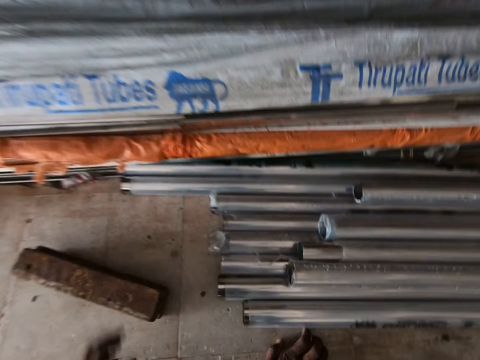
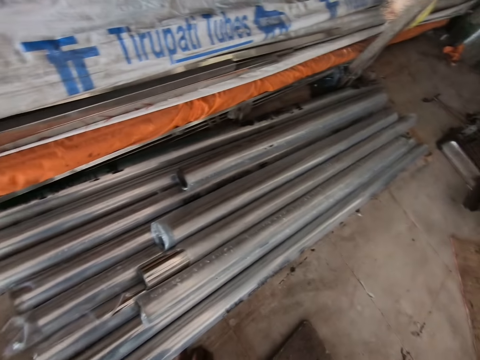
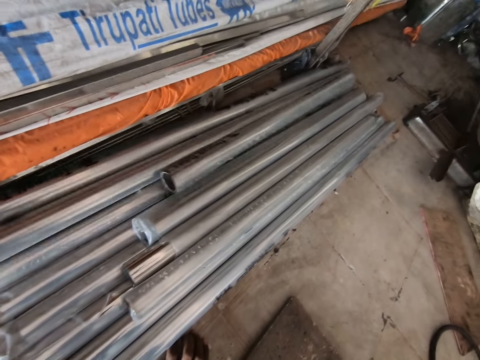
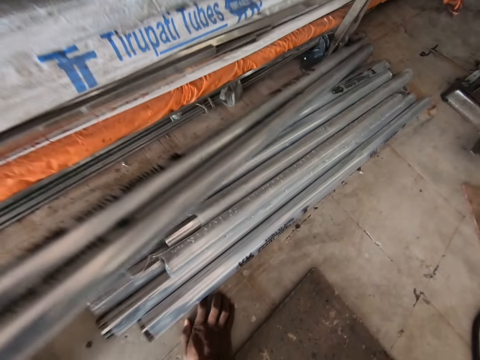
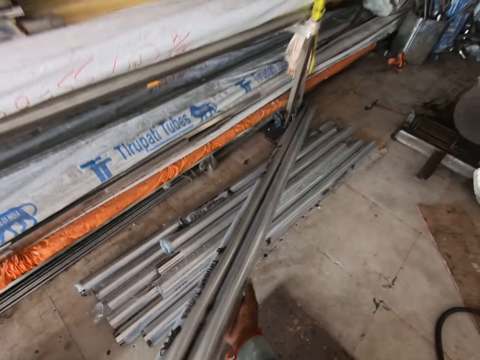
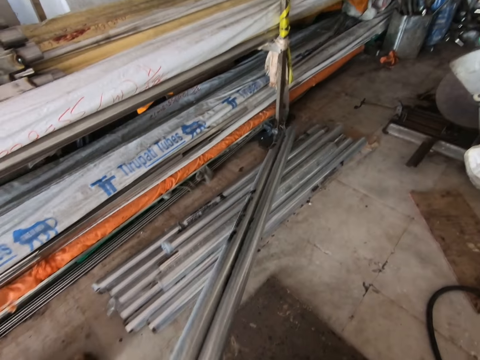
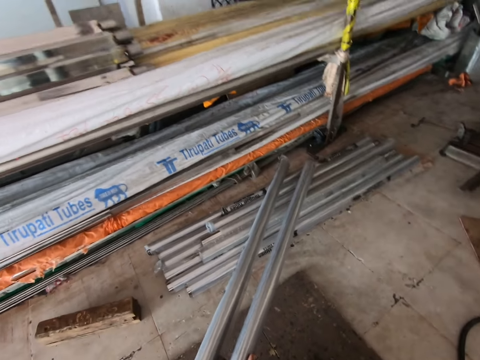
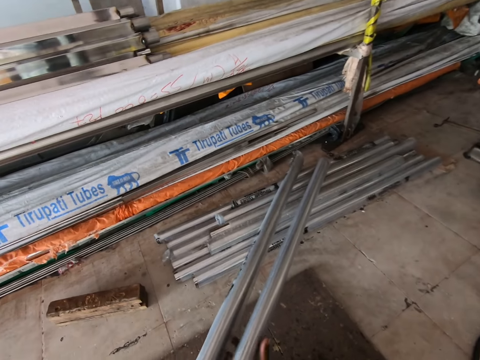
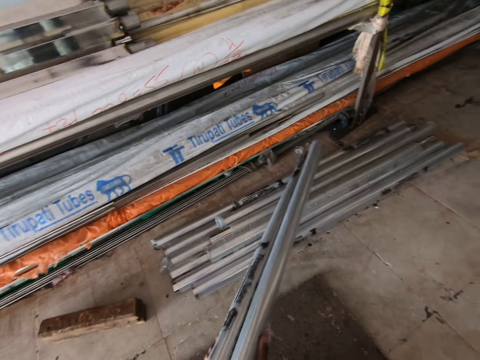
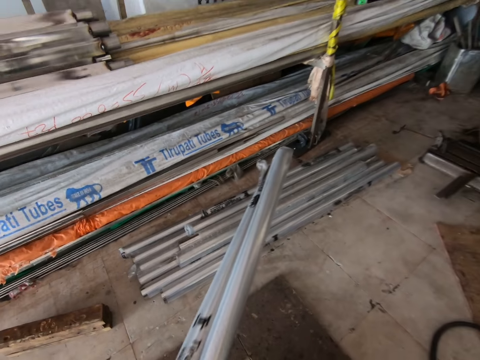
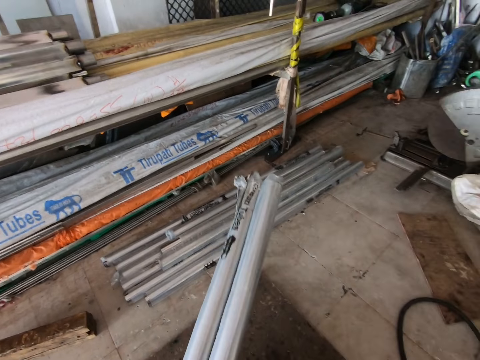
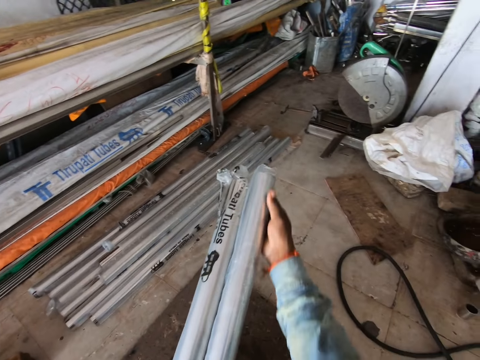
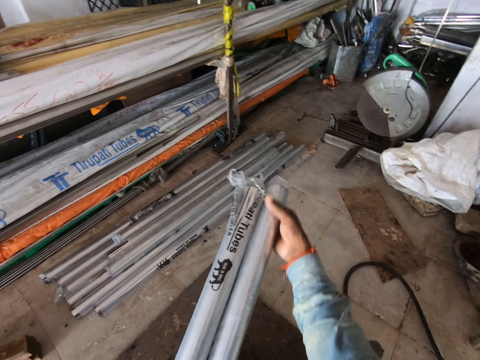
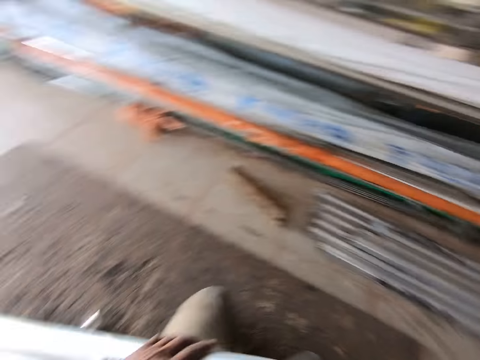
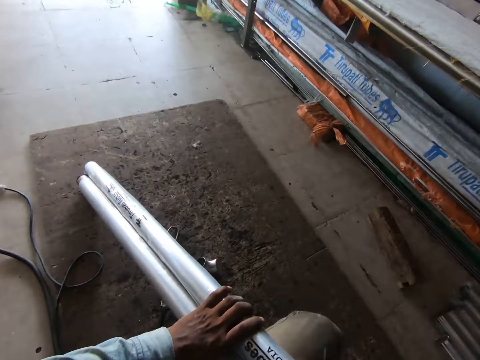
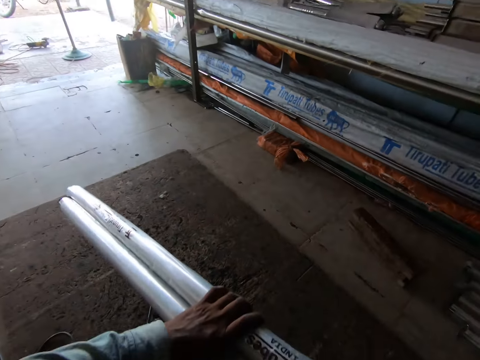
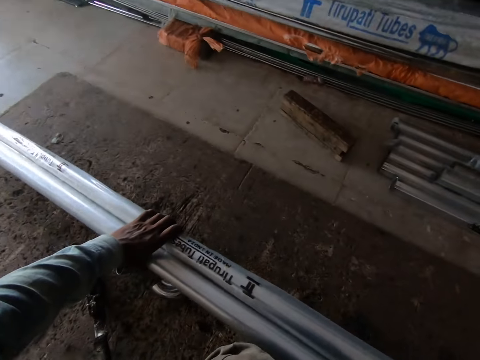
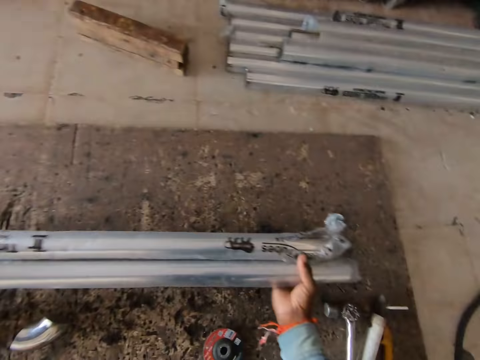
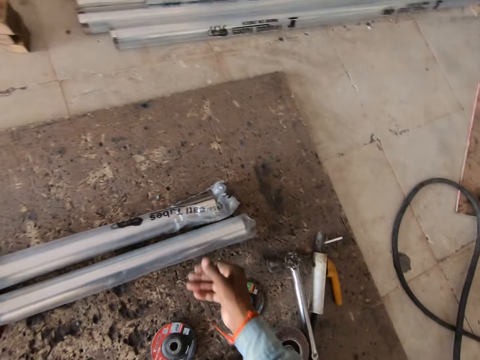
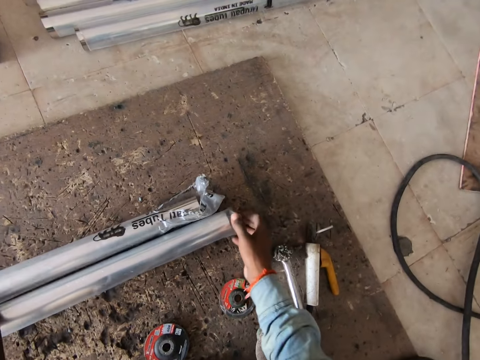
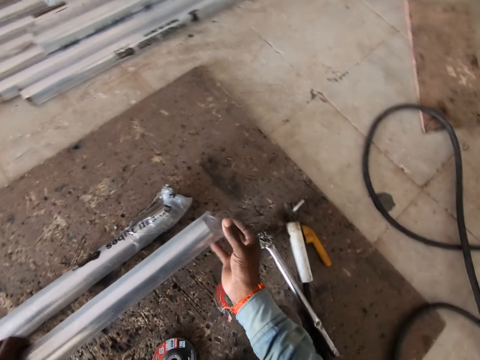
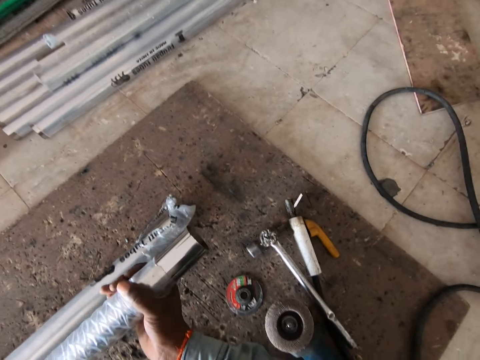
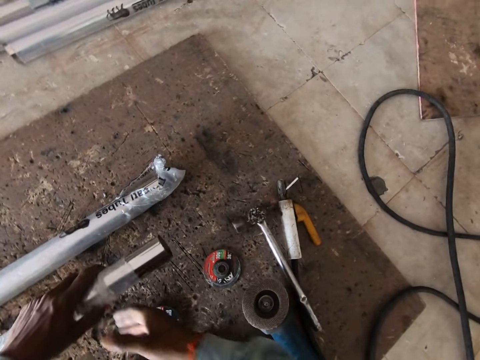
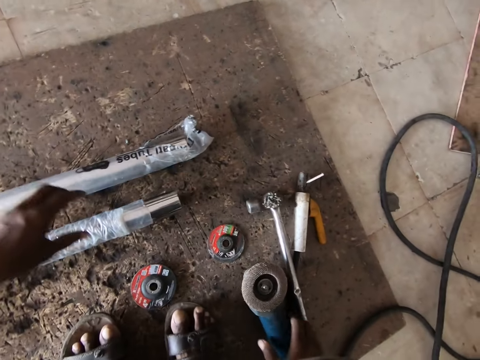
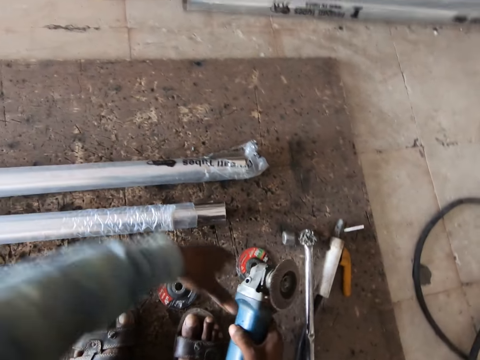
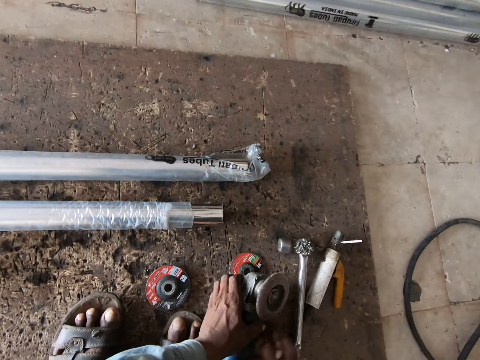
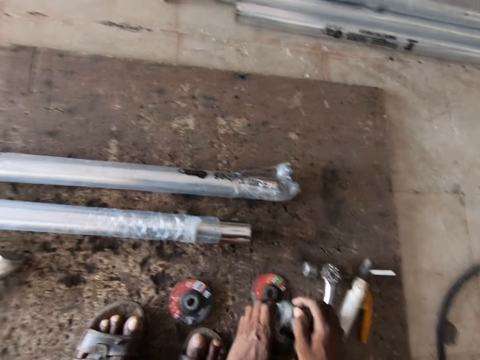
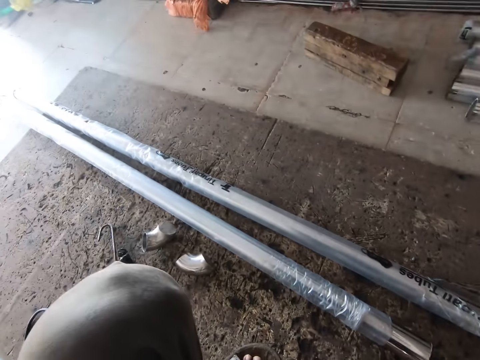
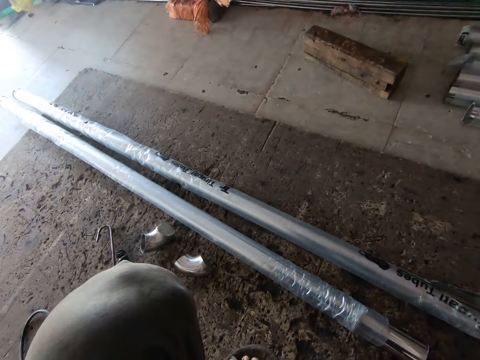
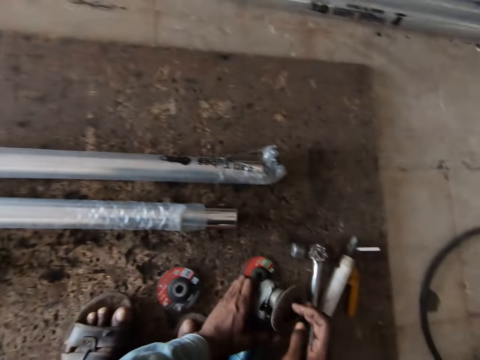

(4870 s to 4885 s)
The camera wearer grabs two steel tubes from a pile of steel tubes on the floor with his left hand. He pulls the steel tubes from the pile of steel tubes with both hands. He touches a nylon wrap on the steel tube with his right hand. He drops the steel tubes on the floor with both hands. He lifts the steel tube from the floor with his left hand. He pulls down the nylon wrap from the steel tube with his right hand. He drops the steel tube on the floor with his left hand. He picks up an angle grinder from the floor with his right hand. He holds the angle grinder with his left hand. He loosens the grinder disc from the angle grinder with his right hand.

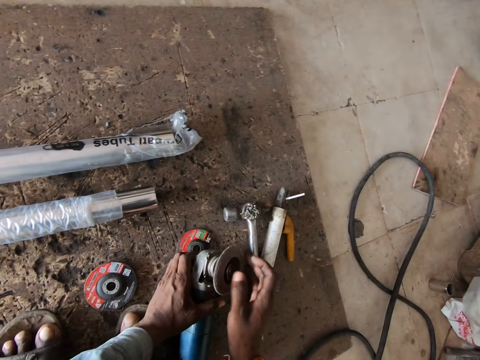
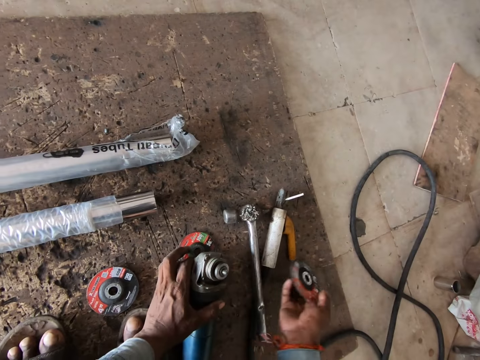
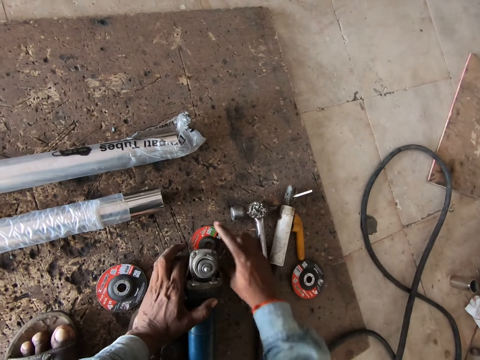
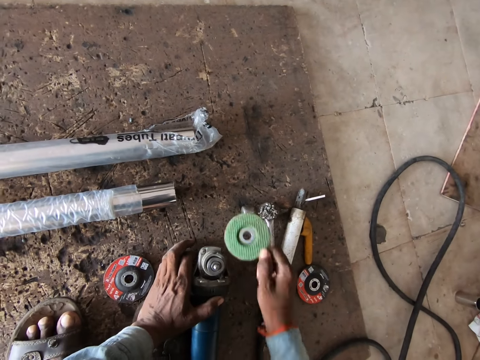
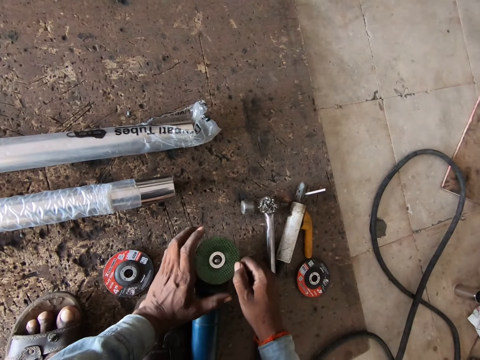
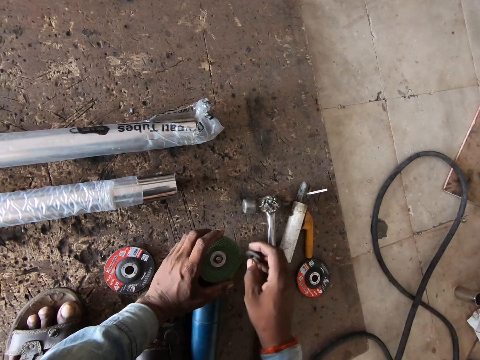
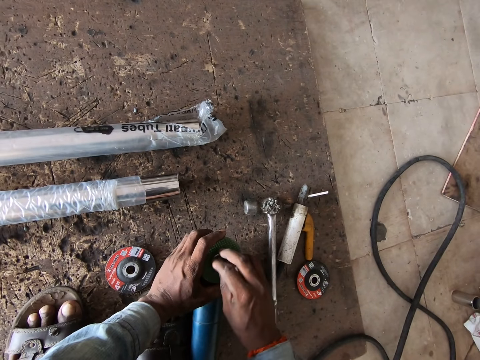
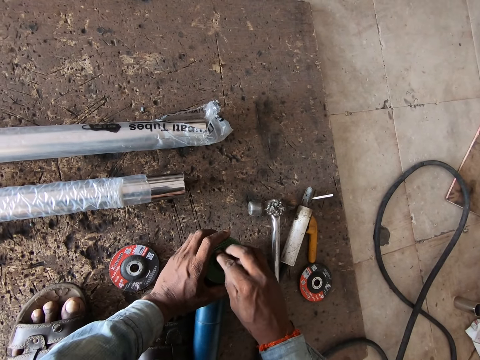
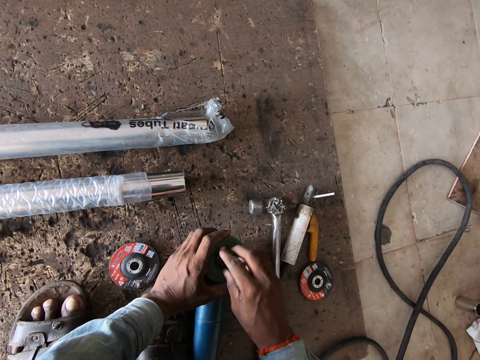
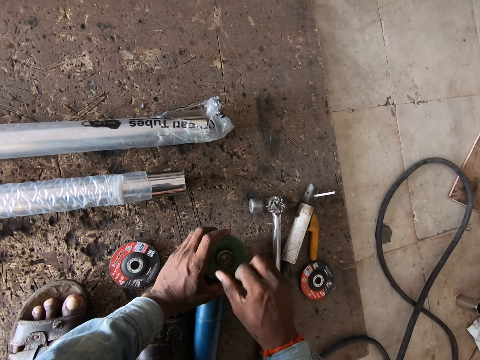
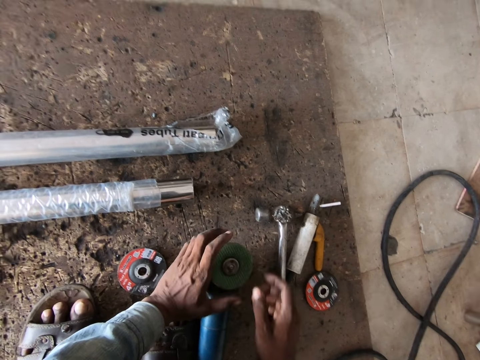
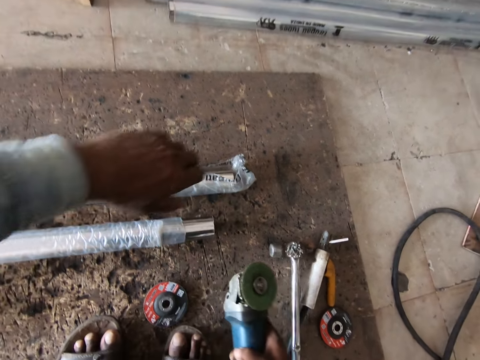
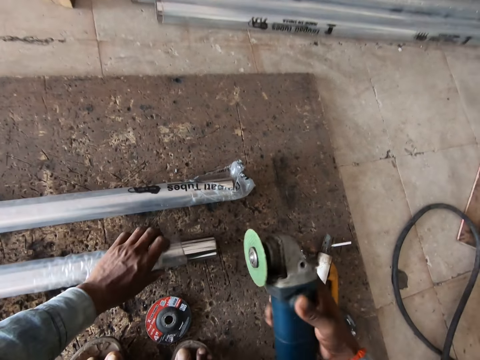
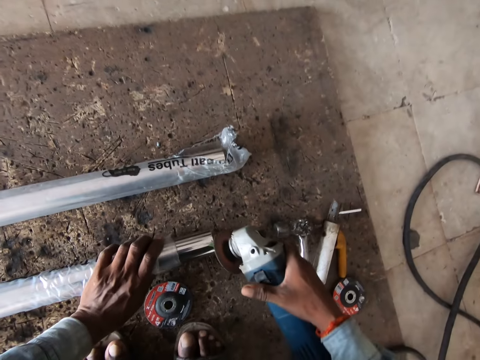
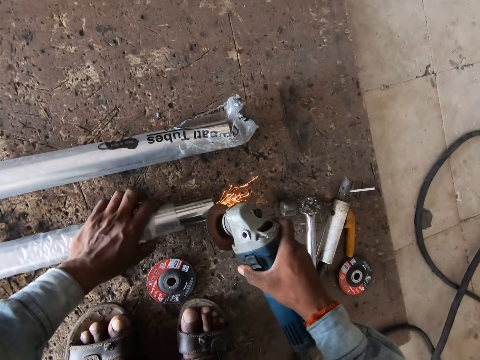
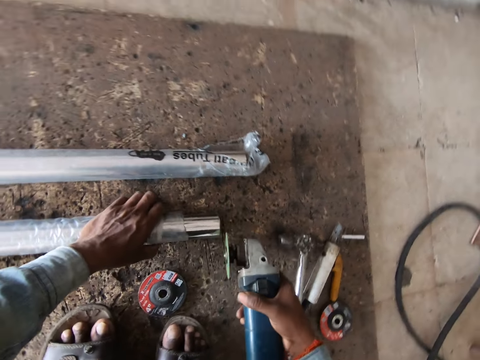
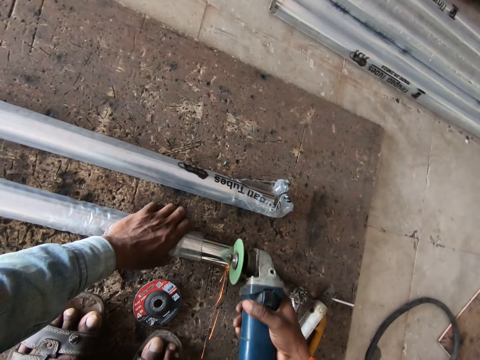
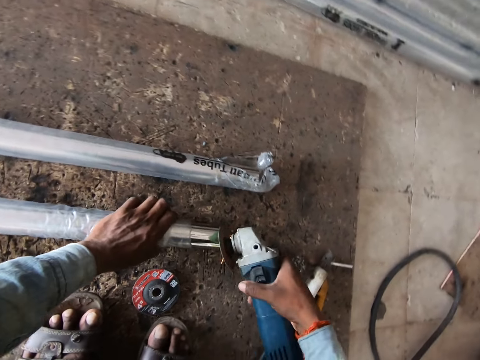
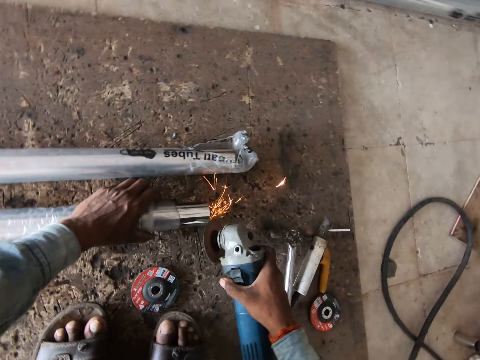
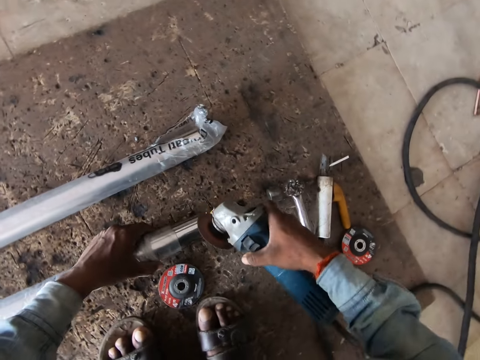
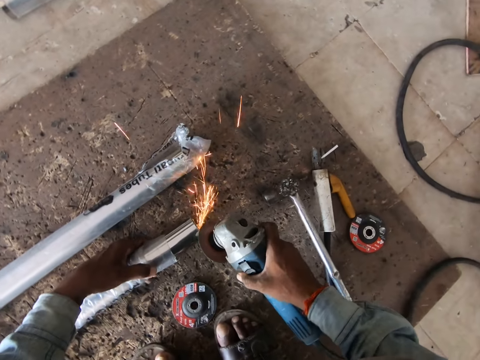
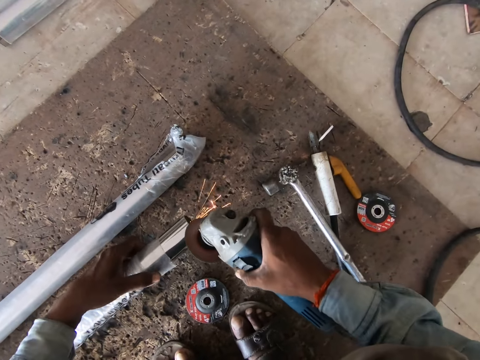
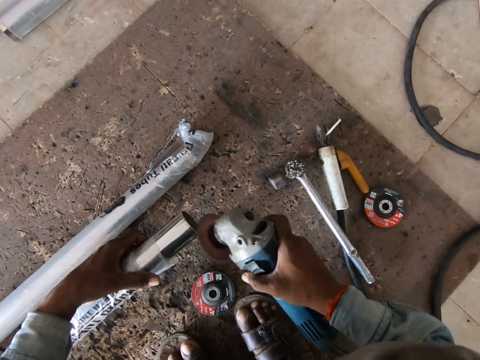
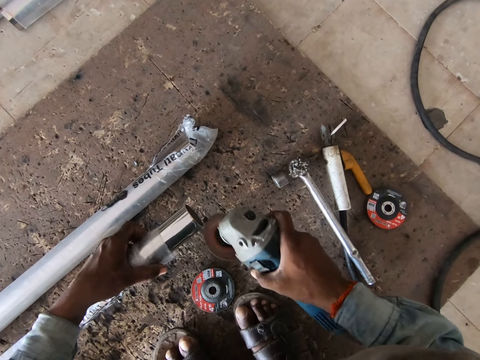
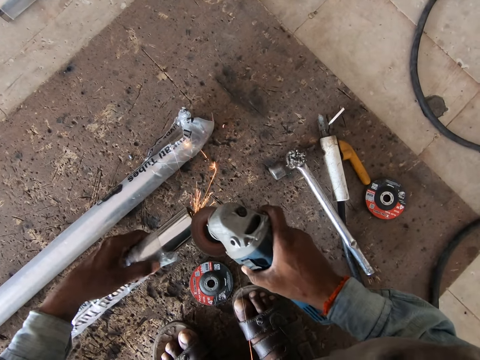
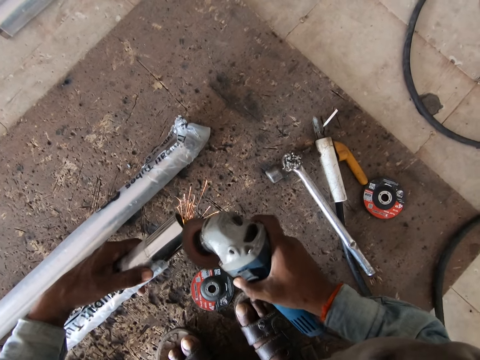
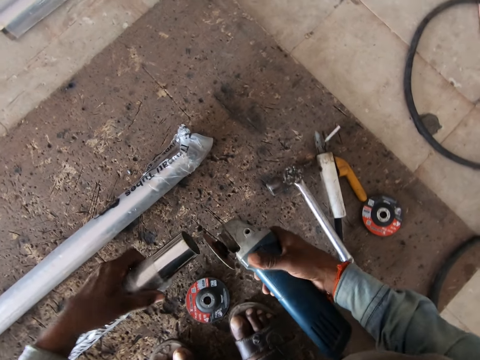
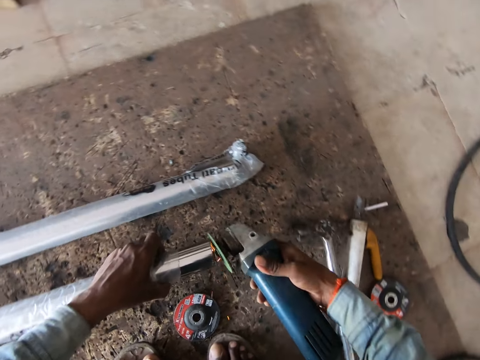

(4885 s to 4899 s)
The camera wearer removes a disk from the grinder. He drops the grinder disc on the floor with his right hand. He picks up the grinder disc from the floor with his right hand. He inserts the grinder disc into the grinding machine with his right hand. He screws in a nut to the angle grinder with his right hand. He picks up the angle grinder from the floor with his right hand. He holds the steel tube with his left hand. He operates the angle grinder with his right hand. He grinds the steel tube with the angle grinder in his right hand. He grinds the steel tube with the angle grinder in his right hand again. He lifts the steel tube from the floor with his left hand.
